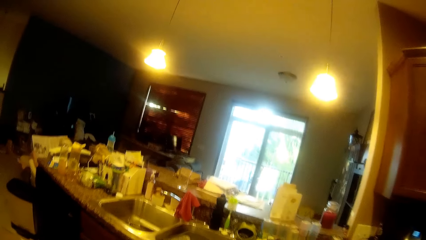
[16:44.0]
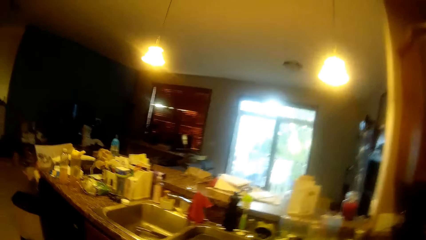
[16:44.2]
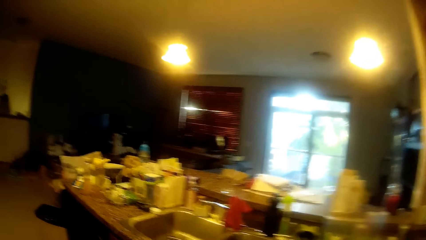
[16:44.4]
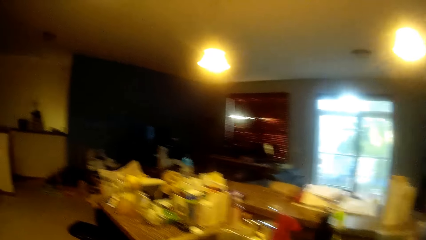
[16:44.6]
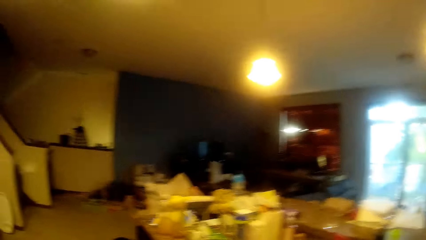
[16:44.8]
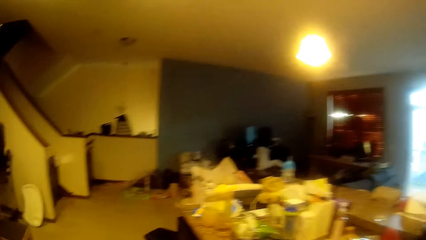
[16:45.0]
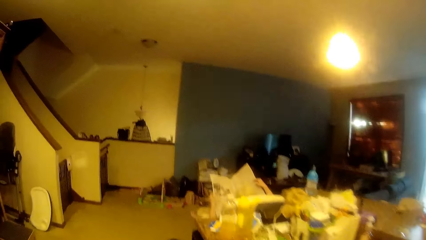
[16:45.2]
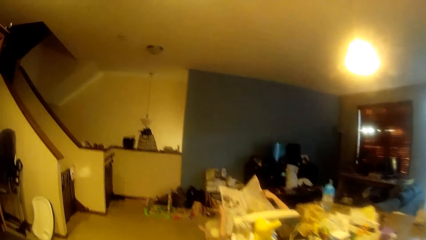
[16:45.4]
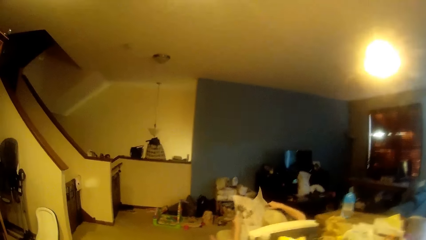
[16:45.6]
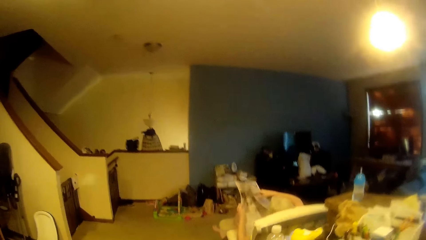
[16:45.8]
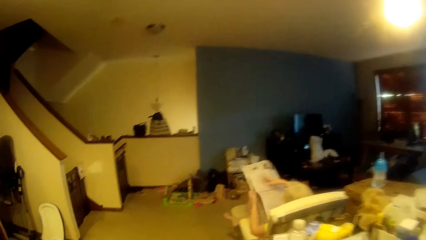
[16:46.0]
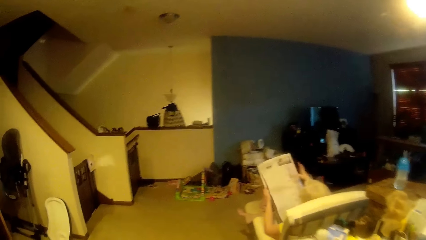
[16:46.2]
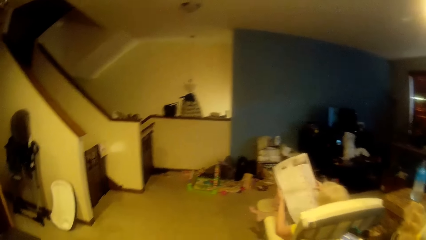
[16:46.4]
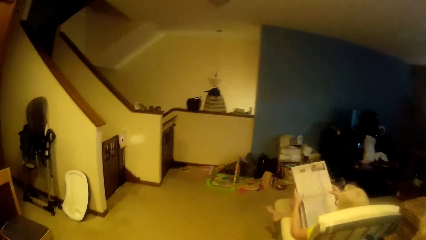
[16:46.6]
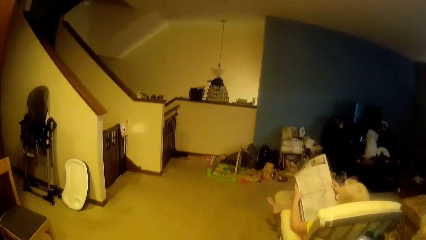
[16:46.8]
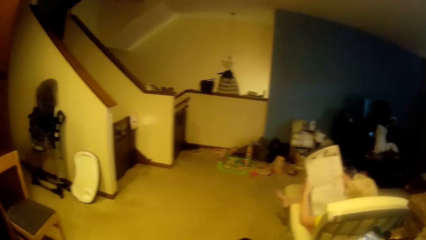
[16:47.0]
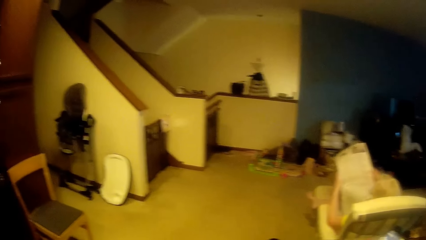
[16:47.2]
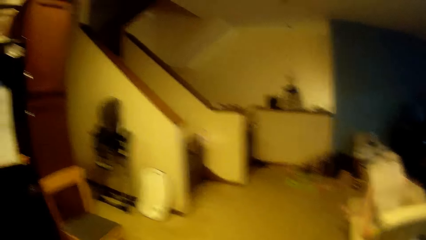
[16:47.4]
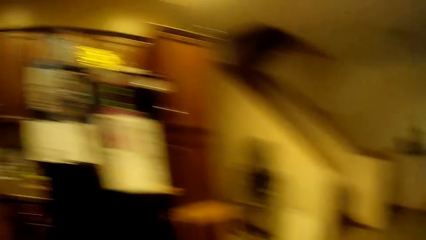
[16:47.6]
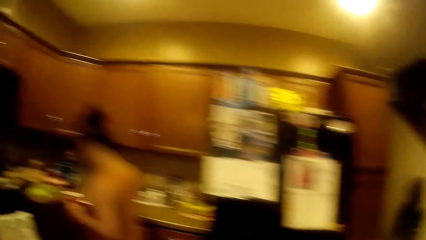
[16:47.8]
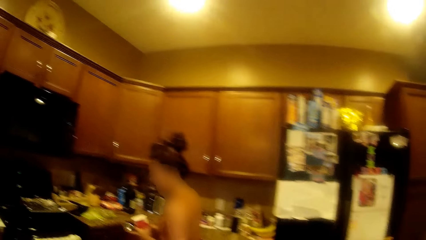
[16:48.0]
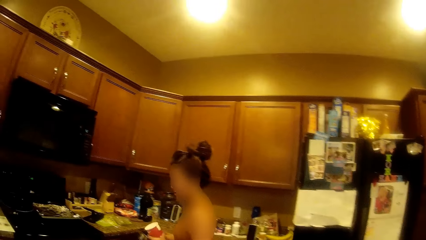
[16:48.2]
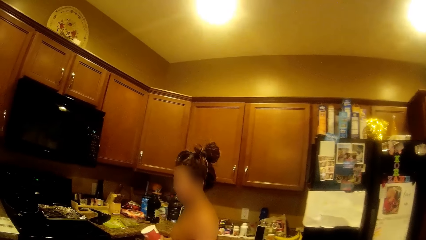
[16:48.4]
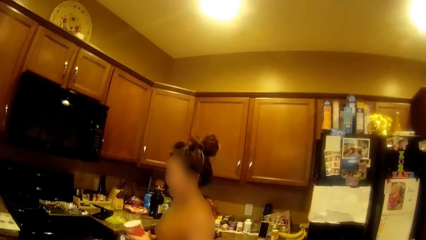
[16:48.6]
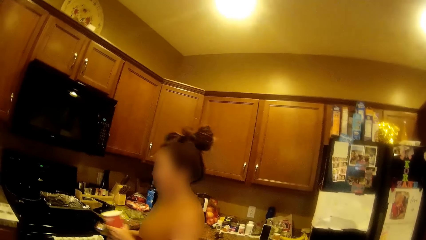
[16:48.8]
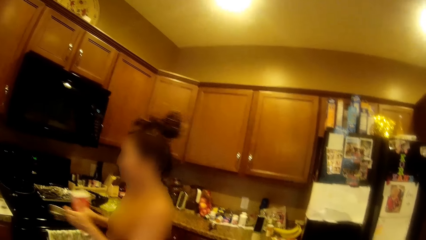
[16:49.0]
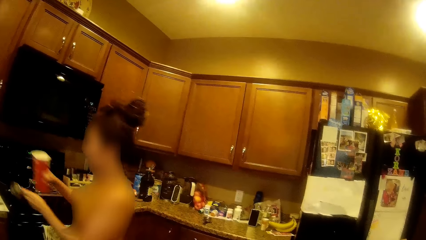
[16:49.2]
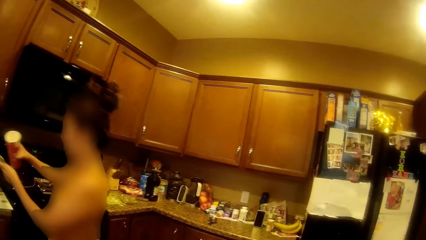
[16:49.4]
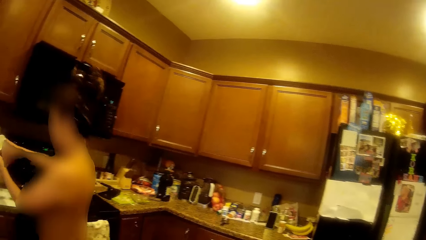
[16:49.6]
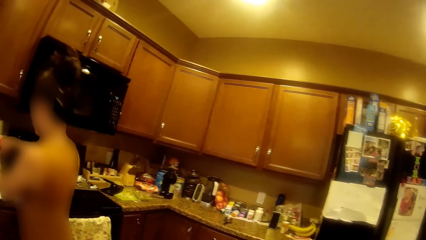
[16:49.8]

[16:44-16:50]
A woman flips a page of a newspaper. She holds the spice in her left hand. She holds a measuring cup in her left hand.

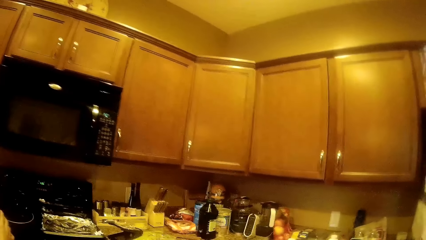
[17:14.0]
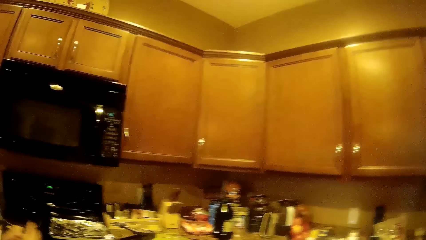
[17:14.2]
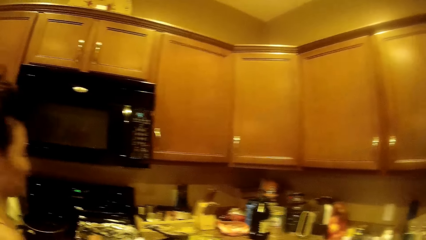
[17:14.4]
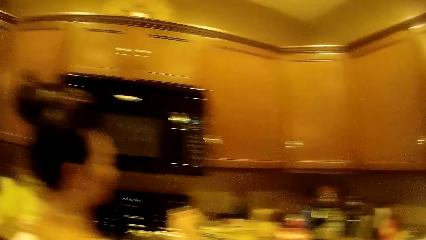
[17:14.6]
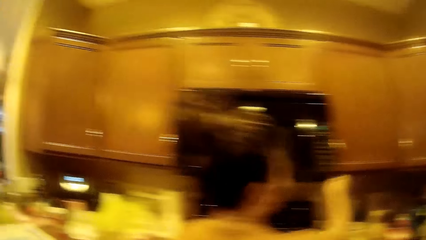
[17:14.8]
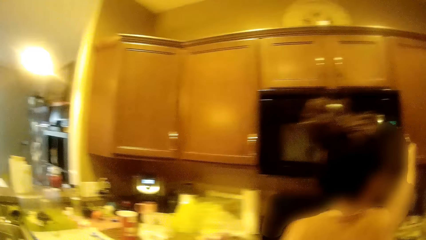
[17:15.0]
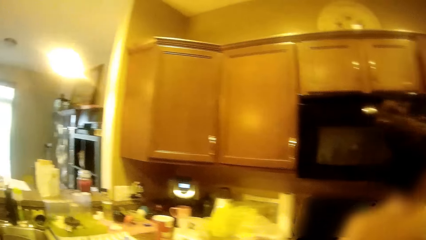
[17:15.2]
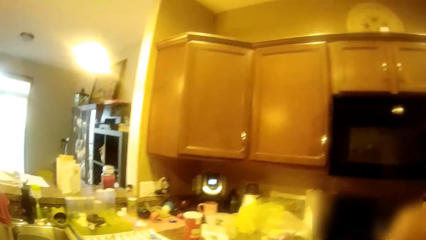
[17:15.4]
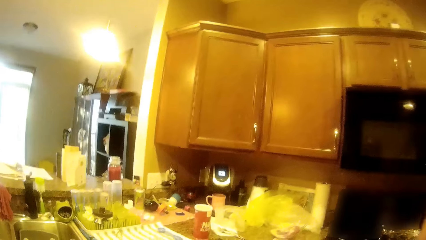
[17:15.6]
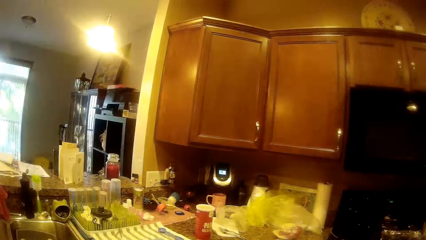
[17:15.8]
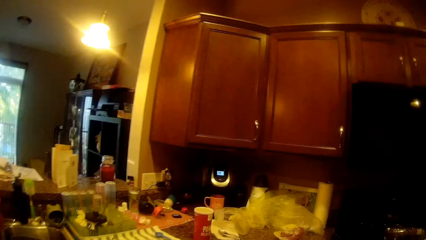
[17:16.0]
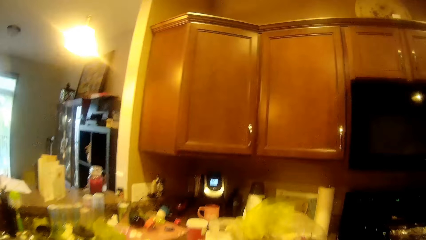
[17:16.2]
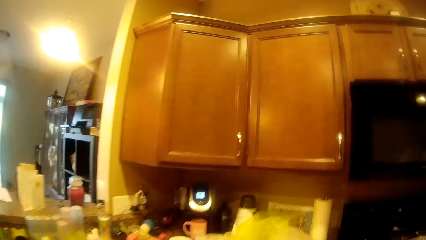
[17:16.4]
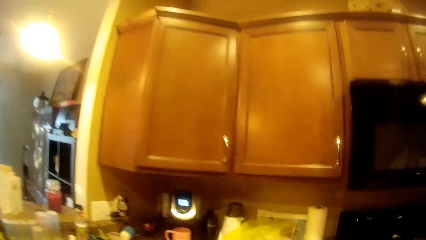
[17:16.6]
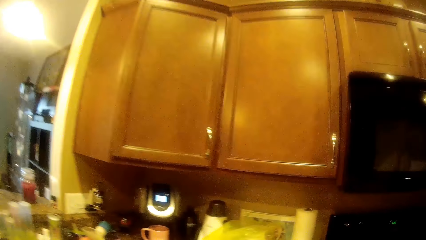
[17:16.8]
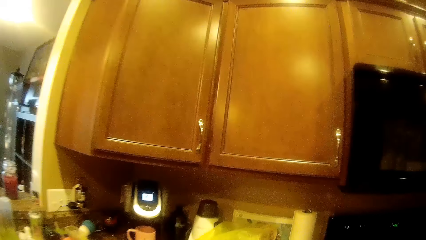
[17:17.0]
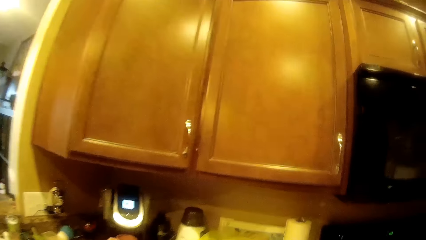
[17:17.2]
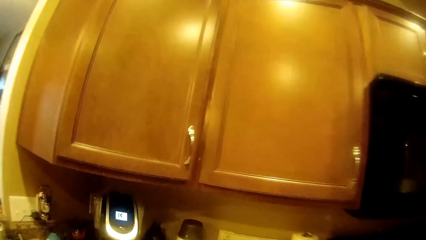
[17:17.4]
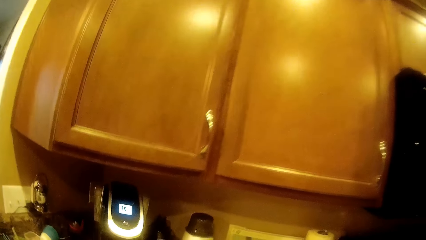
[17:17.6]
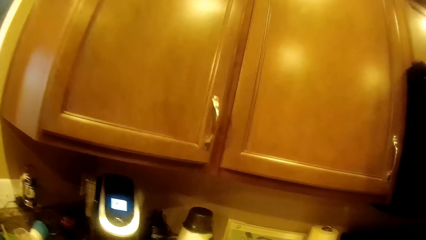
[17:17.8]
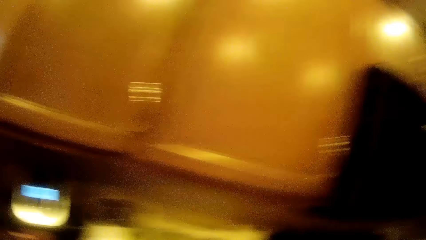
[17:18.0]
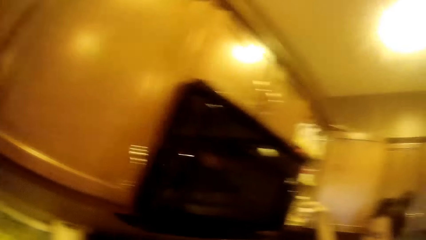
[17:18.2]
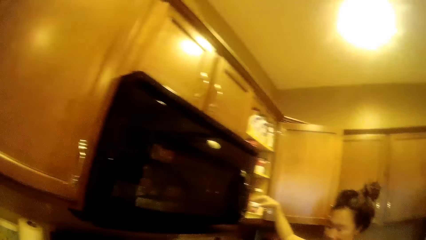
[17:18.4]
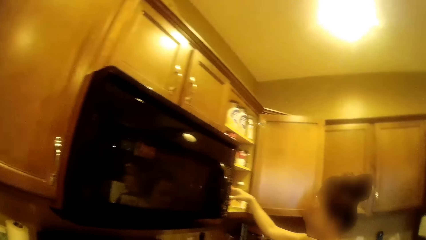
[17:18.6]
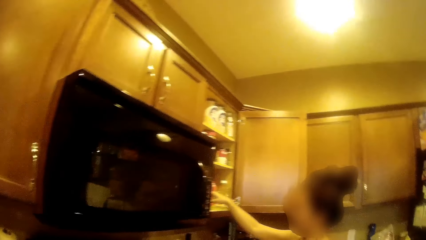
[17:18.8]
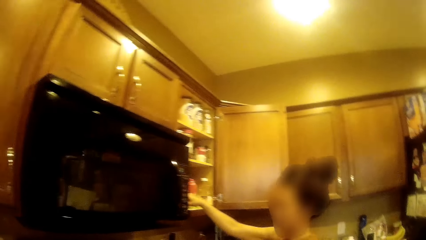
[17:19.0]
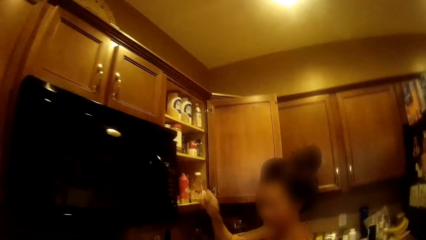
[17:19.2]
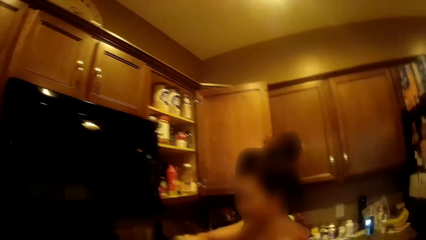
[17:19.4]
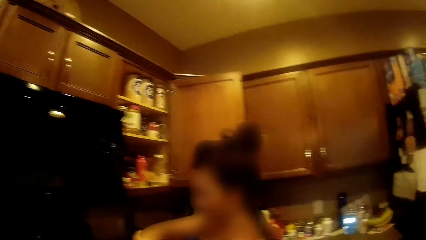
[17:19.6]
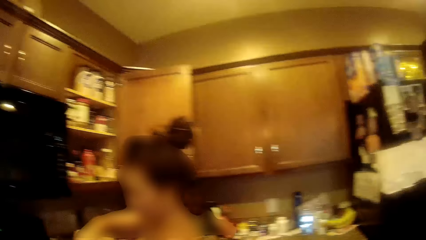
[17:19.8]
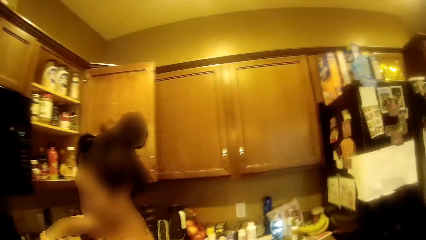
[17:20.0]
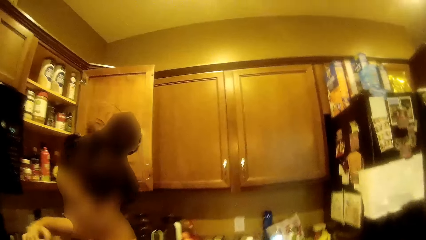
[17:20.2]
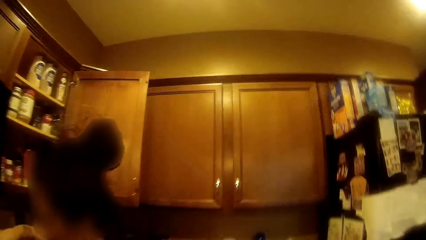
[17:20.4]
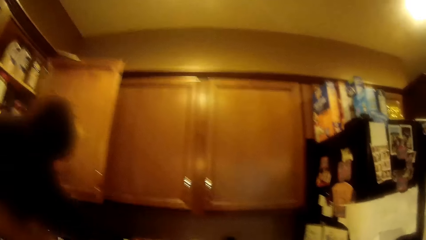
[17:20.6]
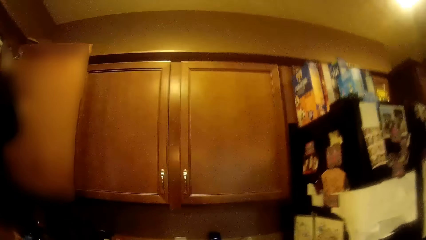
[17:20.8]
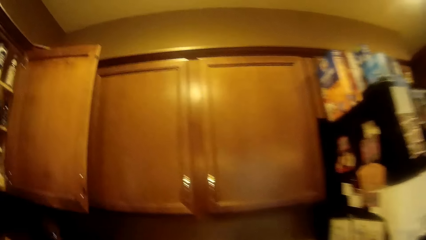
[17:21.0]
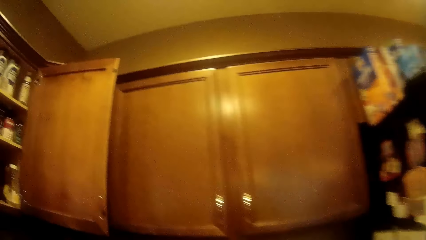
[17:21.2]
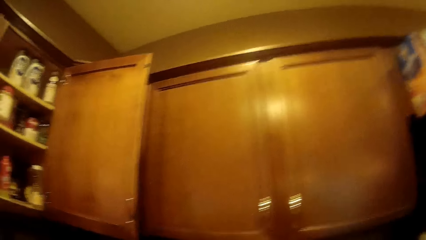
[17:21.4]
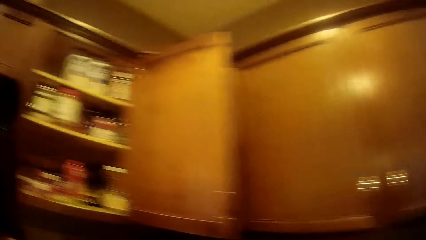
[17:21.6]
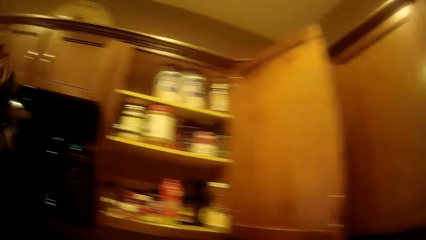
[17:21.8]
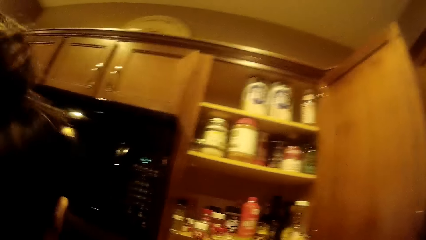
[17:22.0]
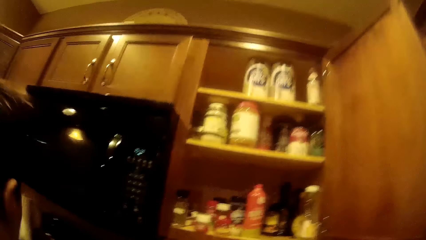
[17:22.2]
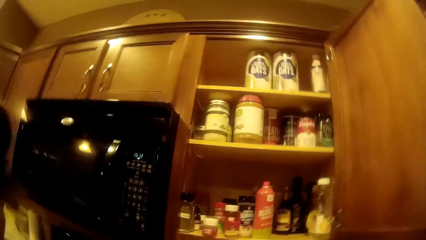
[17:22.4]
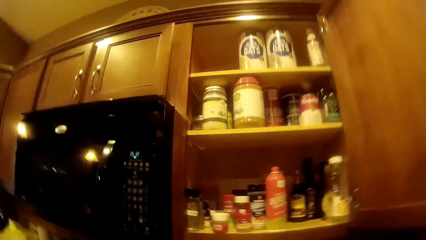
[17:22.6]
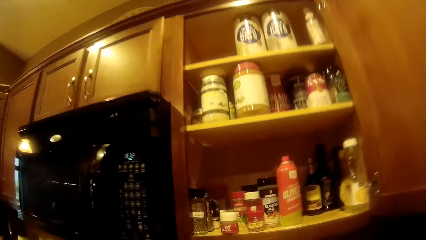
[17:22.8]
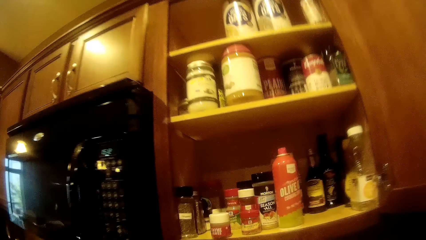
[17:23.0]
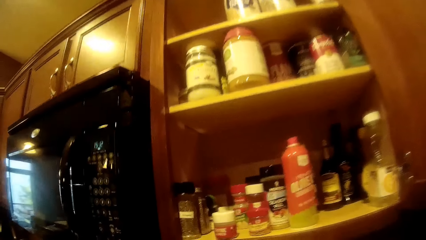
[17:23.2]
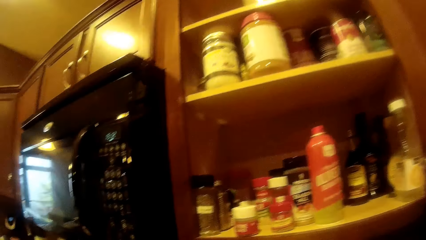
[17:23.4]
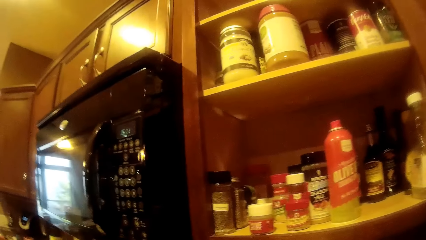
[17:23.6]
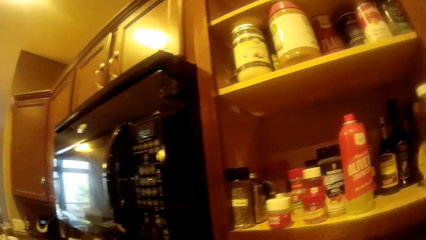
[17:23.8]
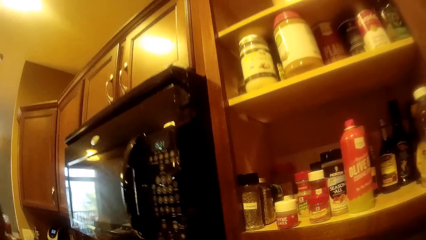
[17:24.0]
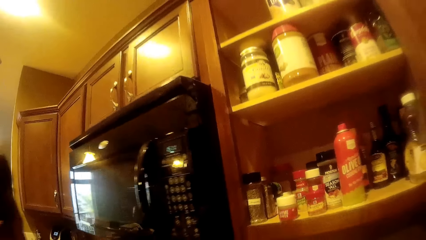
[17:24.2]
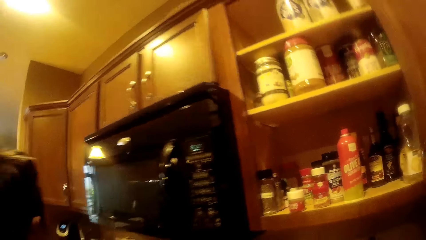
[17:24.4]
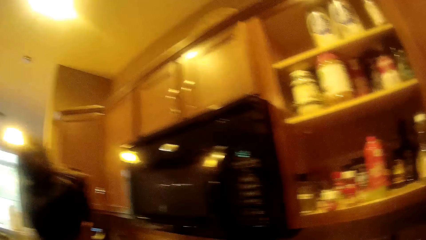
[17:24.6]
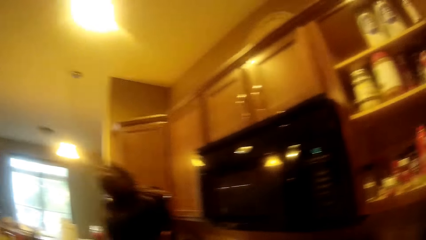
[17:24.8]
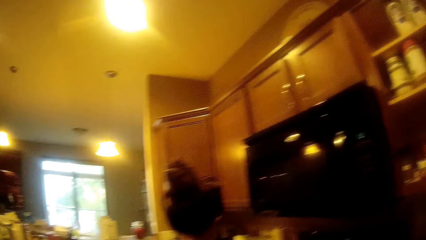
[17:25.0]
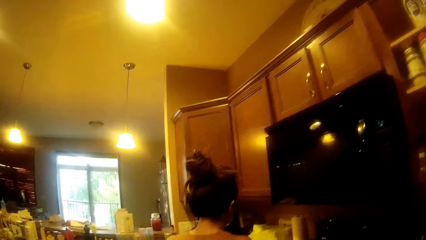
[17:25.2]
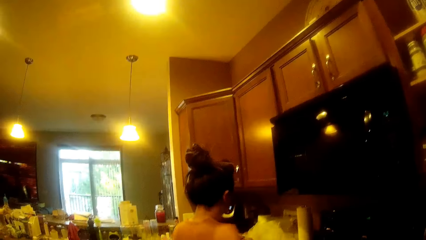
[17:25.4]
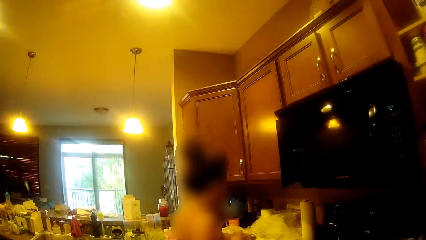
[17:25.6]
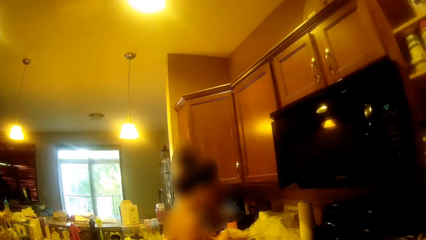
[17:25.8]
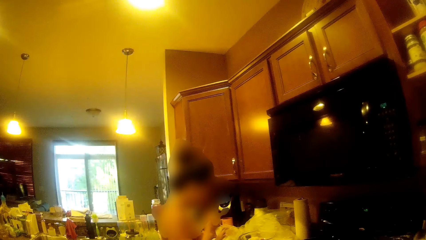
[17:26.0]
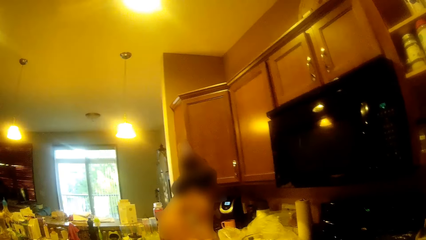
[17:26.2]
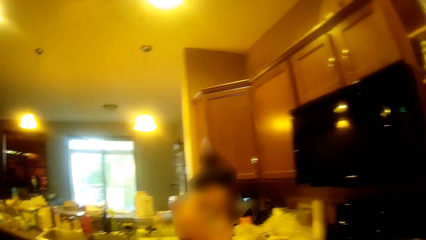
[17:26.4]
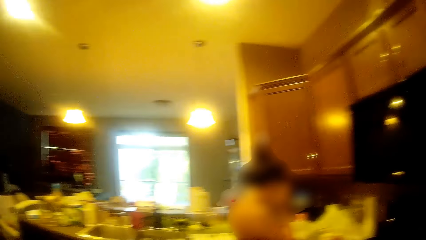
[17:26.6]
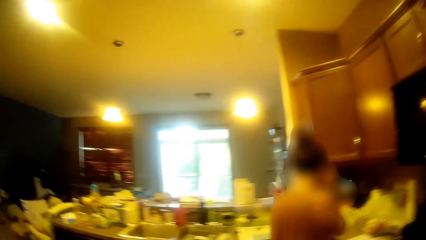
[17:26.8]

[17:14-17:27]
A woman opens the cupboard. She picks up a spice from the kitchen cabinet with her right hand. She puts a tin in the cupboard.
